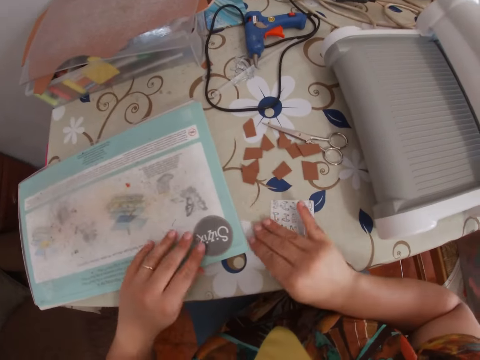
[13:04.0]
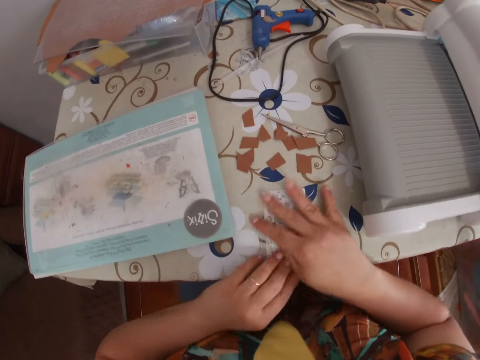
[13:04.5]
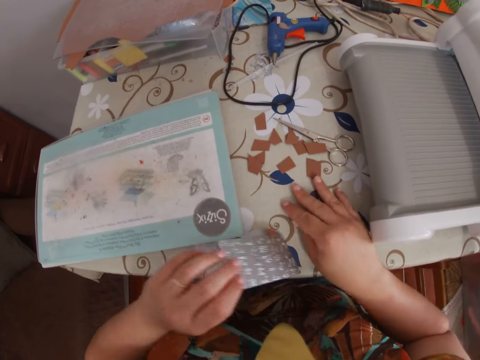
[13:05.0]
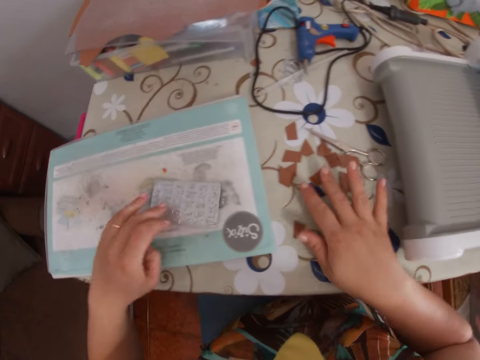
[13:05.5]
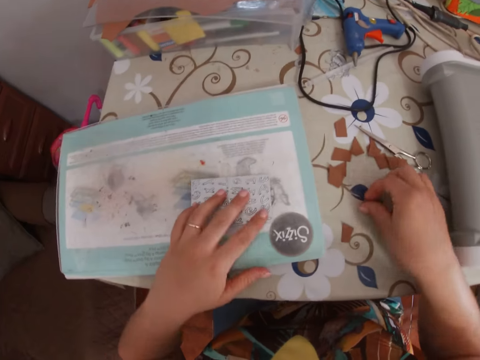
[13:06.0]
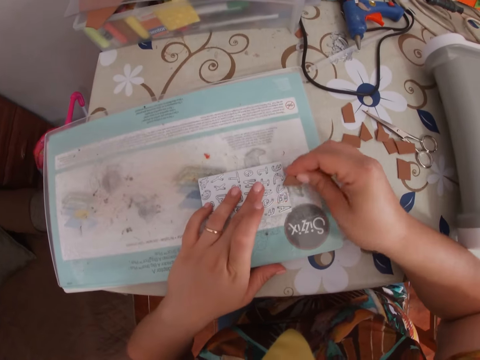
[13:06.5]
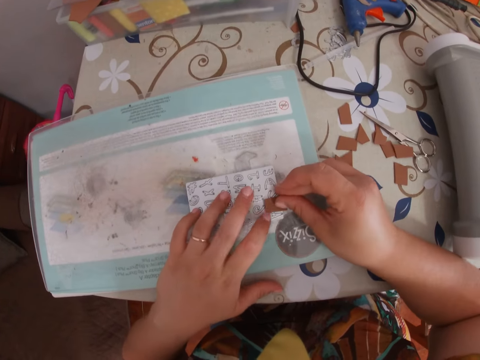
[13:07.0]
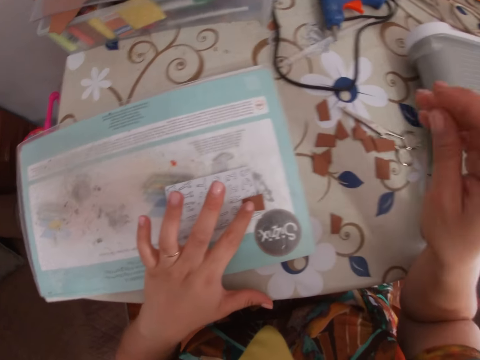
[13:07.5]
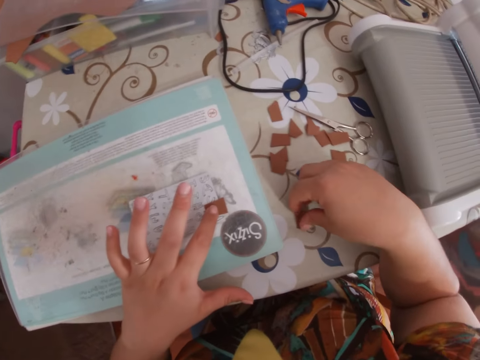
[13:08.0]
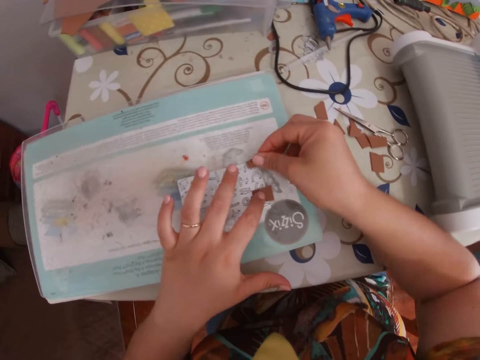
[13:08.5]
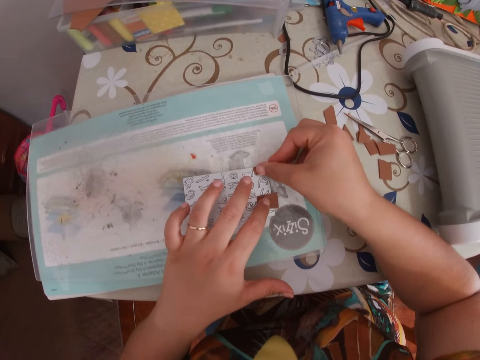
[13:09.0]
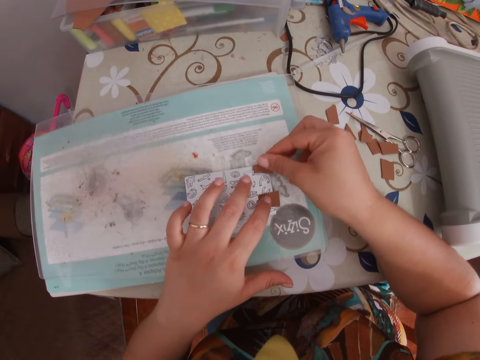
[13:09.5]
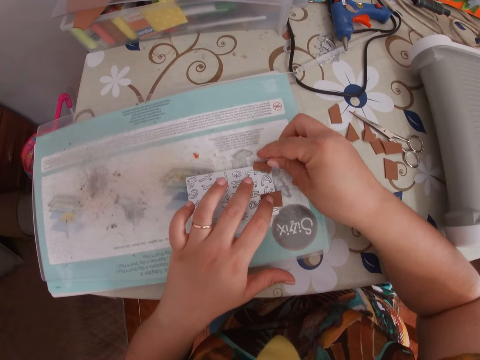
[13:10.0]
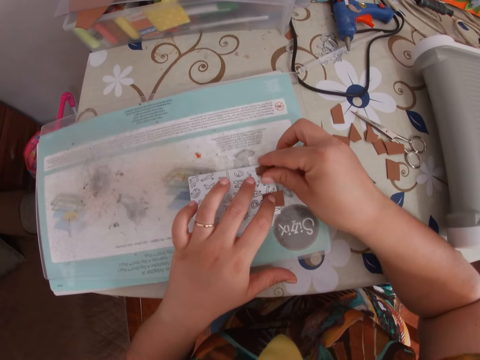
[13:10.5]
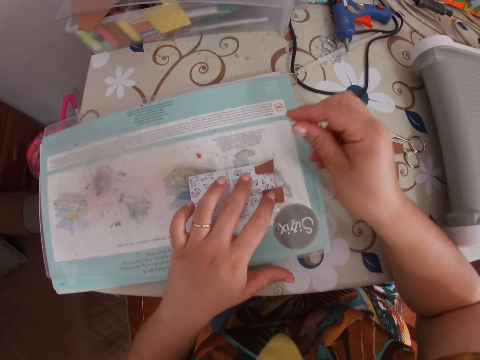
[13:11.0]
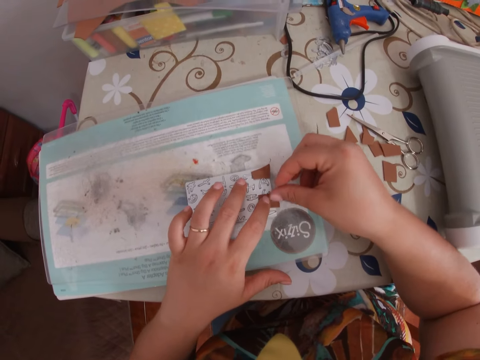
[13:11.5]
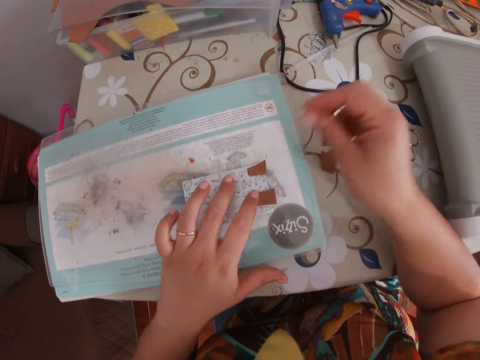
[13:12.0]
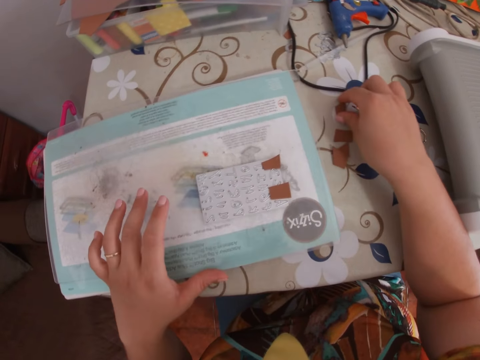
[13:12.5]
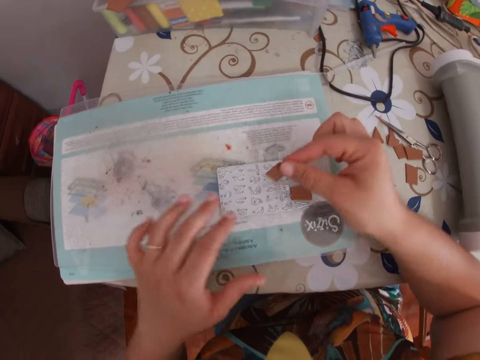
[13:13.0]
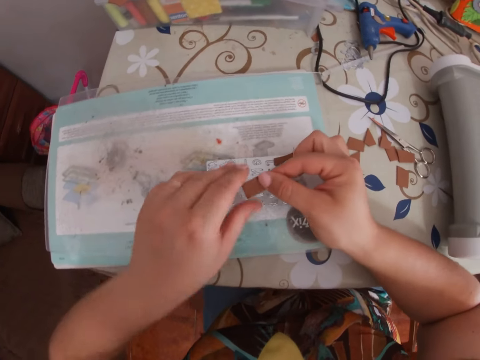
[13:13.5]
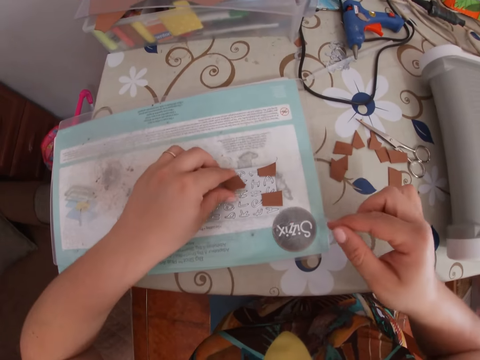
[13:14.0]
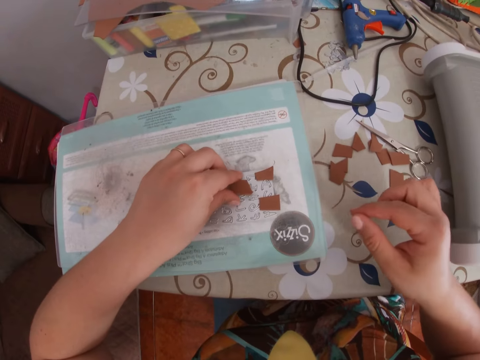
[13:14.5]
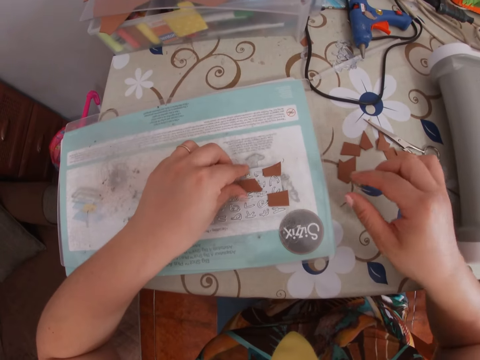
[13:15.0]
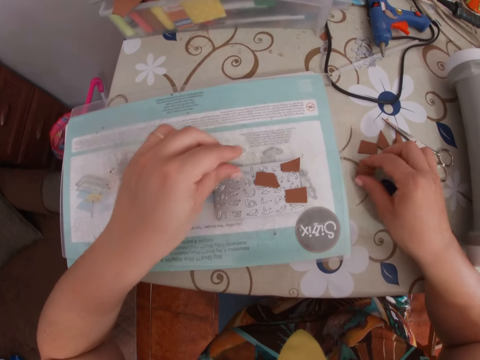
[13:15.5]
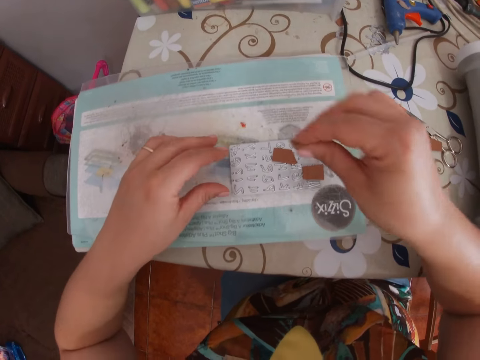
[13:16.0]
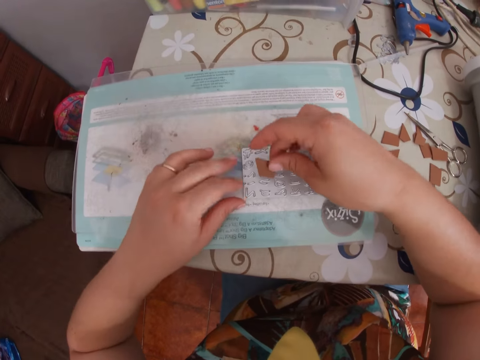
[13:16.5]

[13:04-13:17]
The camera wearer places a die on the base plate of the die cutting machine with her left hand. She picks a piece of leather from the table with her right hand. She places the piece of leather on the die with her right hand. She holds down the piece of leather on the die with the index finger of her left hand. She picks another piece of leather from the table with her right hand. She places the piece of leather on the die with her right hand. She takes the index finger of her left hand off the piece of leather on the die. She picks another piece of leather from the table with her right hand. She passes the piece of leather to her left hand. She places the piece of leather on the die with her left hand. She picks another piece of leather from the table with her right hand.

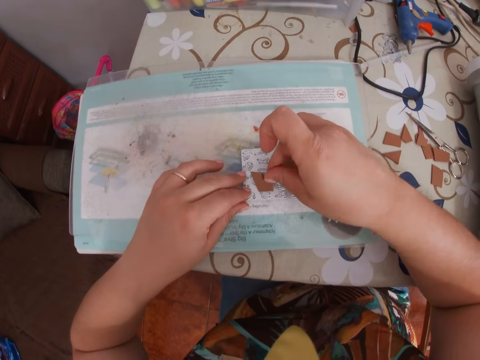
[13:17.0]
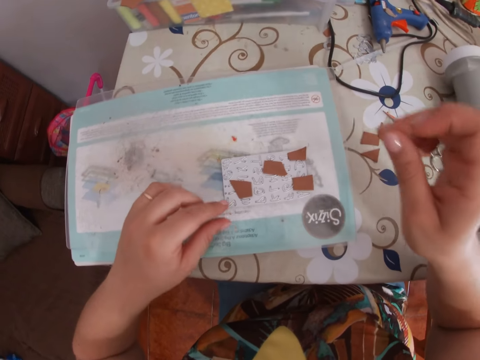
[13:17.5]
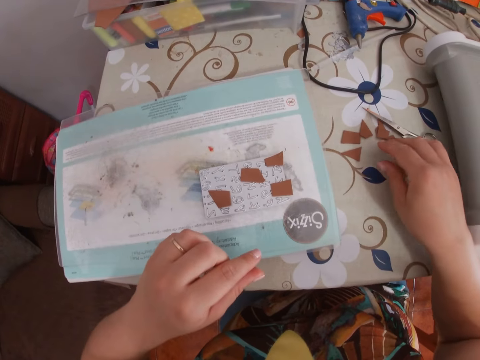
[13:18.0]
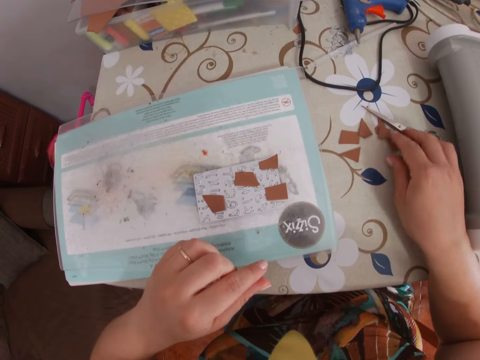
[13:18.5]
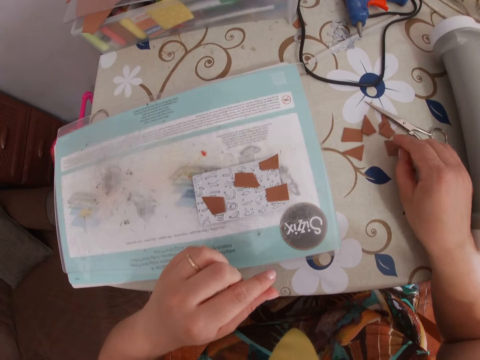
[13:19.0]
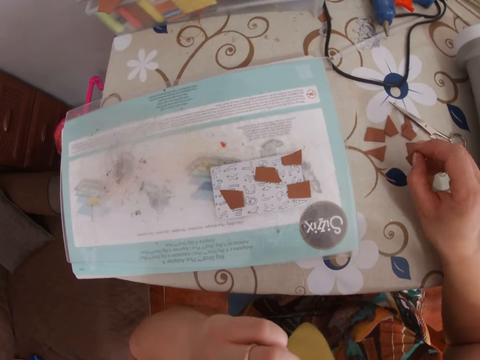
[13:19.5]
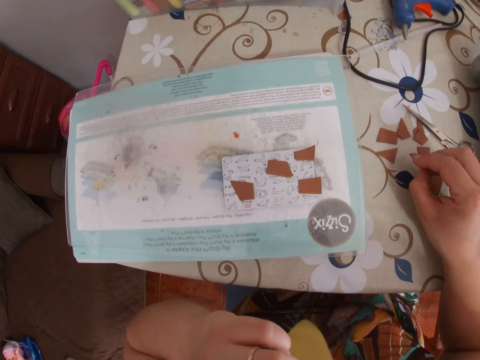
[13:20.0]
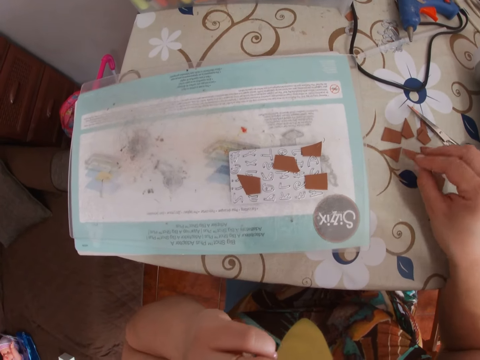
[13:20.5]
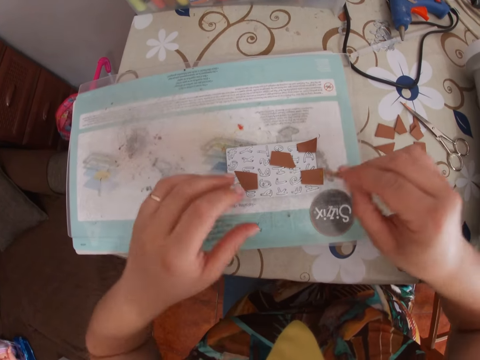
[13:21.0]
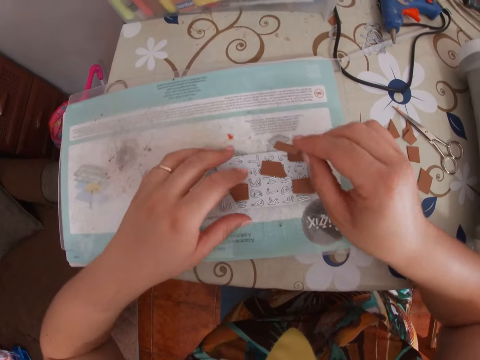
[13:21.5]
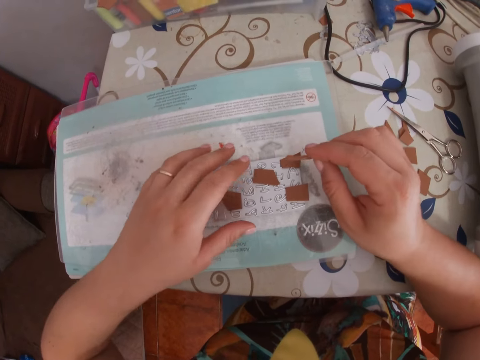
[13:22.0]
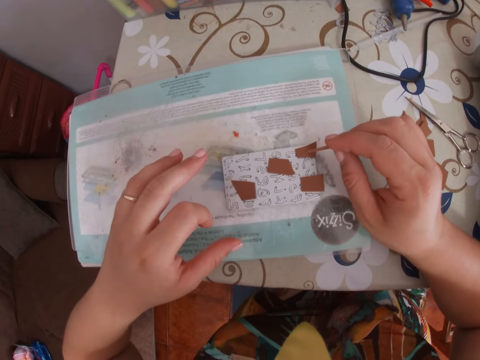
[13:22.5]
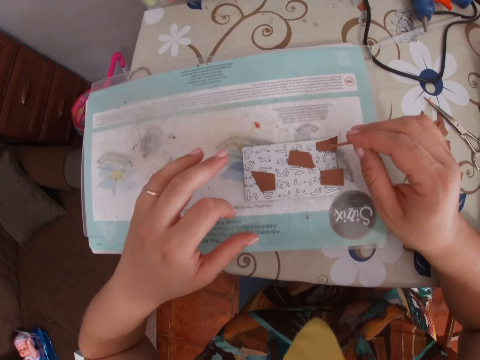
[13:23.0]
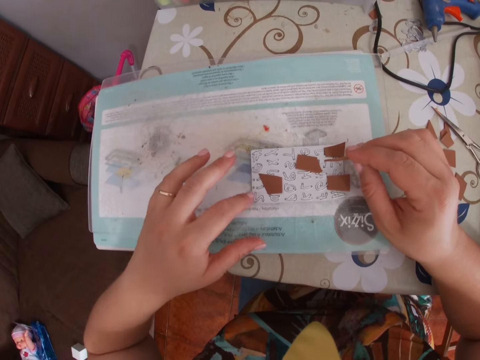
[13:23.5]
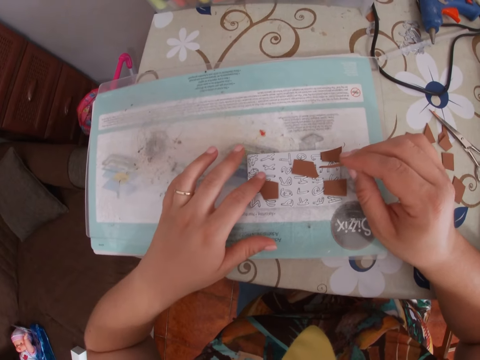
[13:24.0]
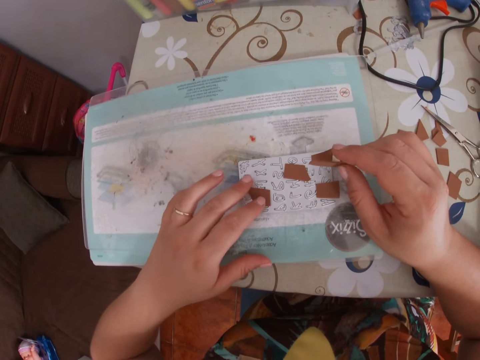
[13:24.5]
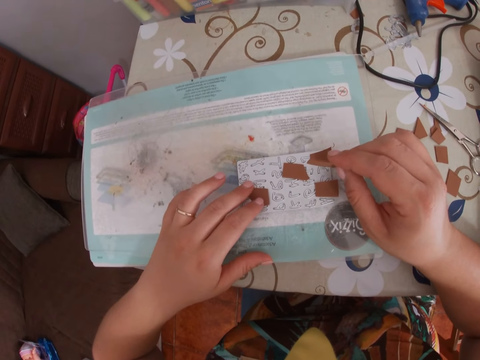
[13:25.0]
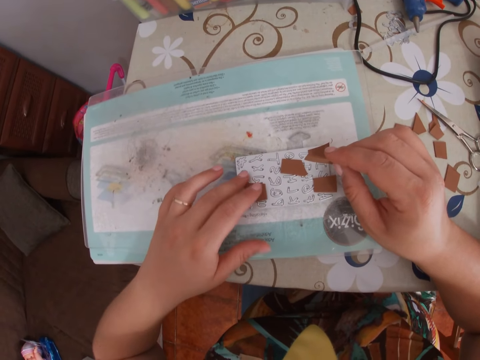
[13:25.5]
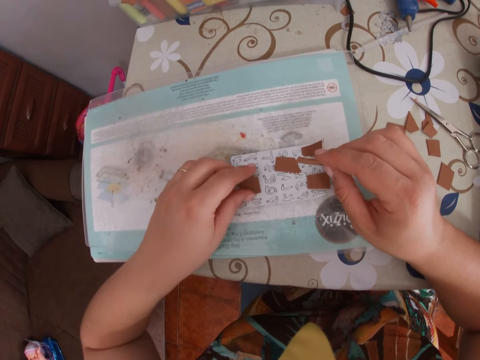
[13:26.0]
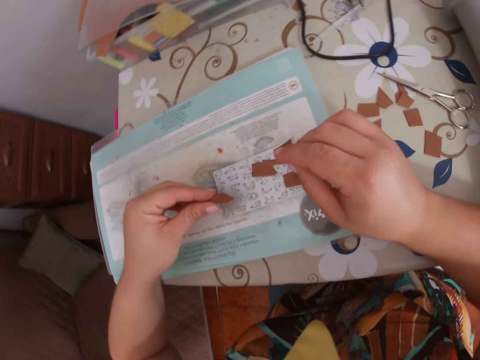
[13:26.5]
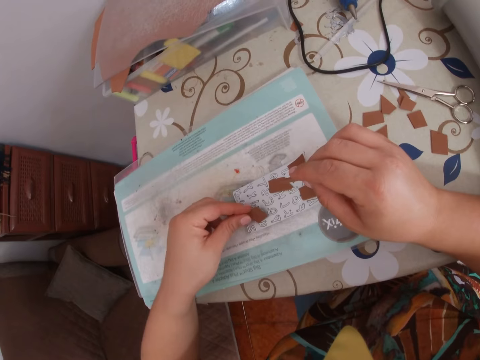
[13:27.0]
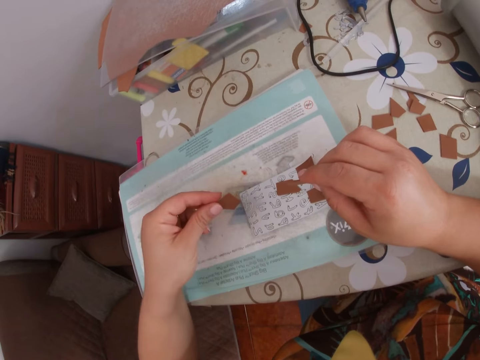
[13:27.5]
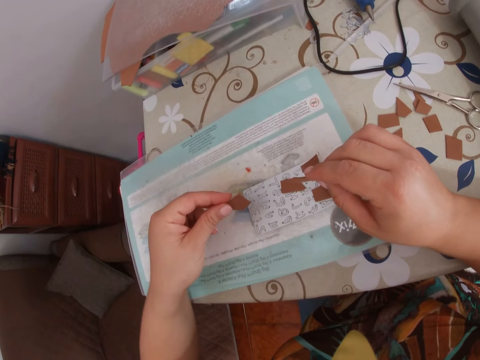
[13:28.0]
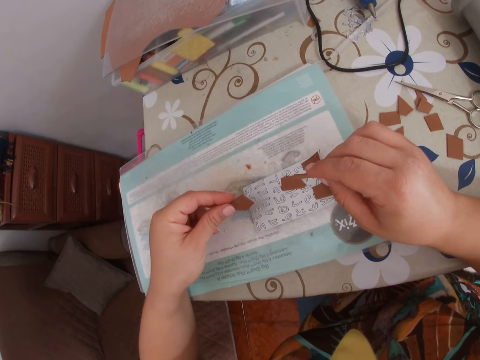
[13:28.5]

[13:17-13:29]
The camera wearer places the piece of leather on the die with her right hand. She picks another piece of leather from the table with her right hand. She picks a piece of leather from the die with her left hand.

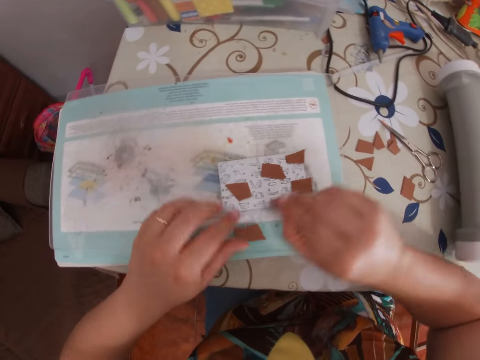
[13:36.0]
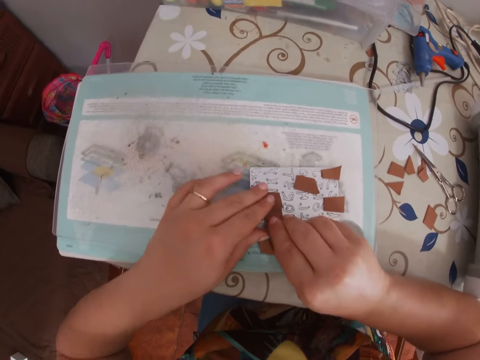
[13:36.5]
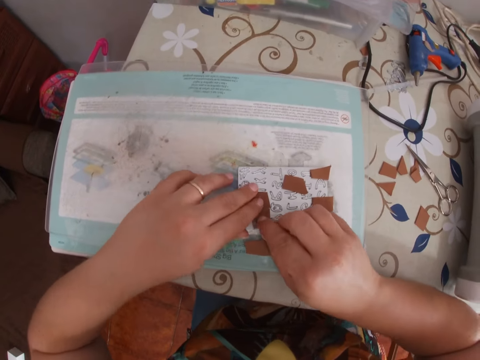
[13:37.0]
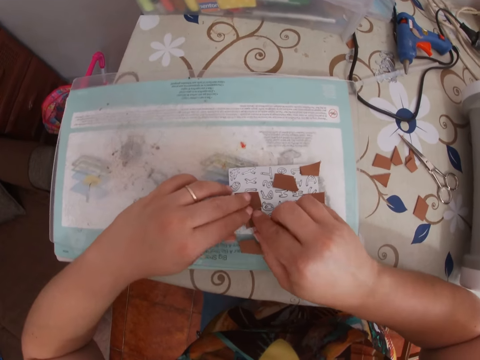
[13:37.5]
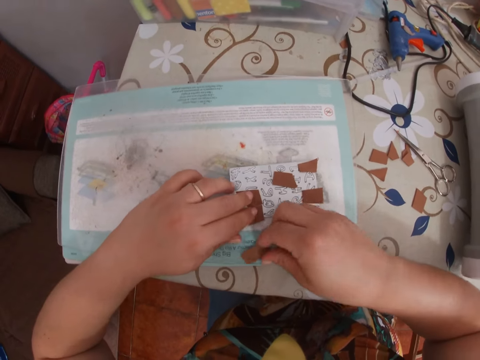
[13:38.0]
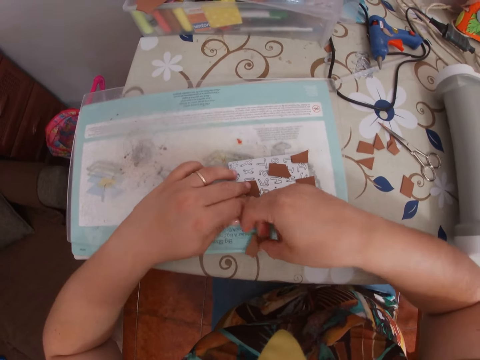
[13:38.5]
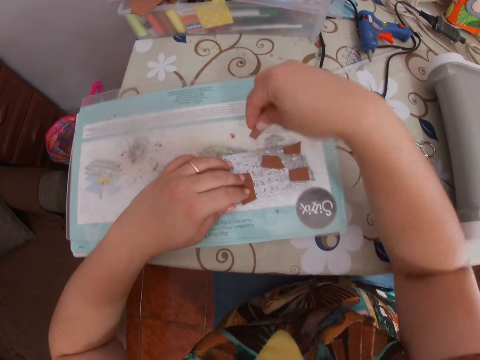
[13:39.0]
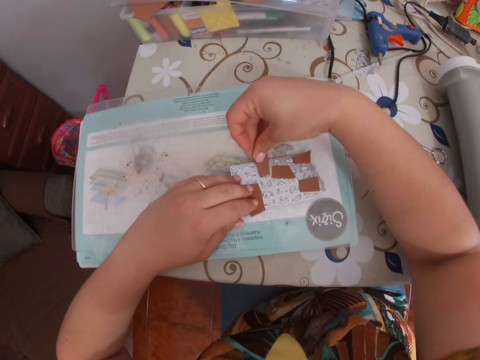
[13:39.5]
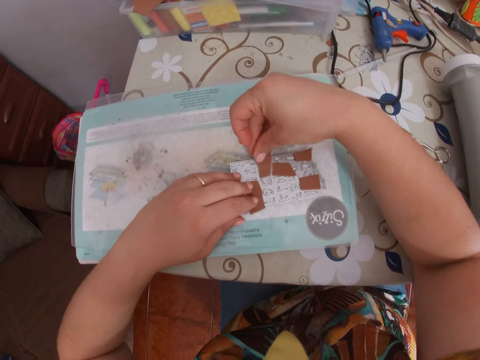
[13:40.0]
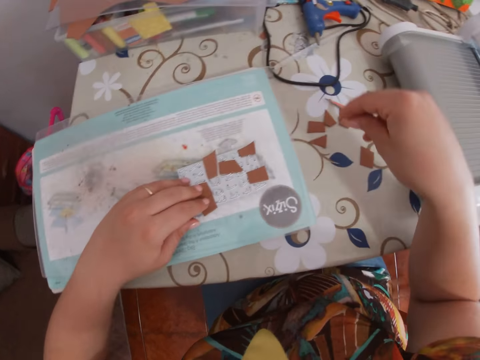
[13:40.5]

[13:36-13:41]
The camera wearer places the piece of leather in her right hand on the die. She holds down the pieces of leather on the die with the index and middle fingers of her left hand. She picks the removed piece of leather with her right hand. She places the piece of leather on the die with her right hand.
